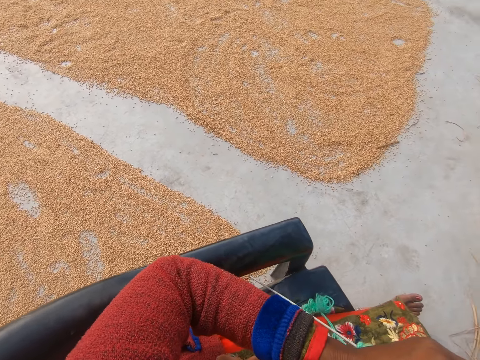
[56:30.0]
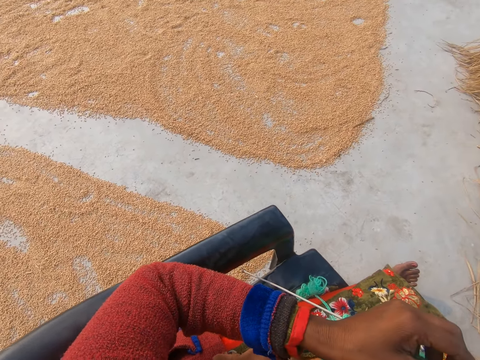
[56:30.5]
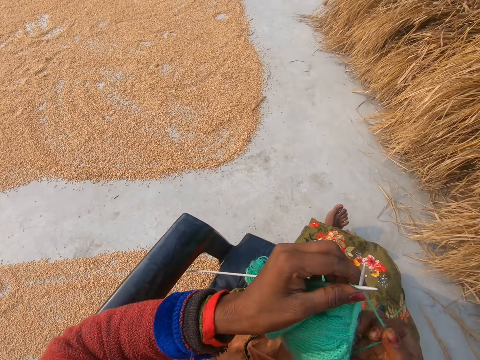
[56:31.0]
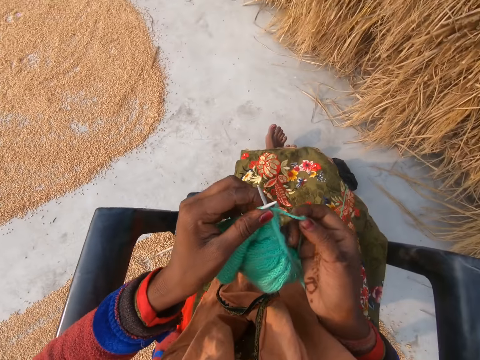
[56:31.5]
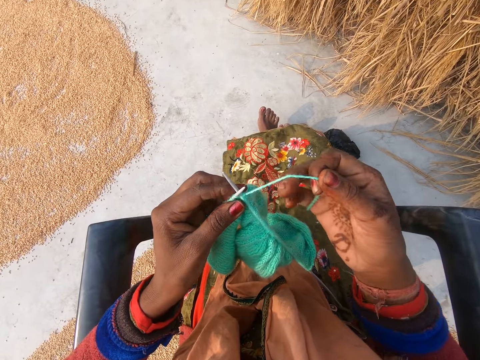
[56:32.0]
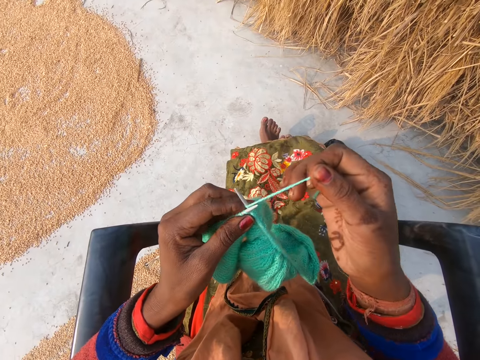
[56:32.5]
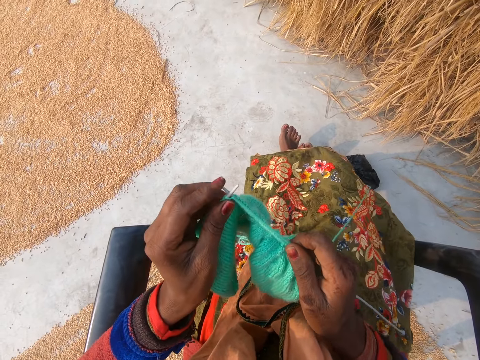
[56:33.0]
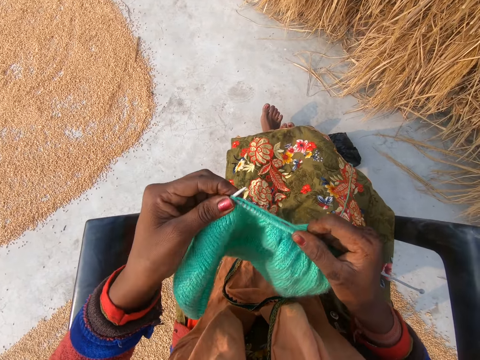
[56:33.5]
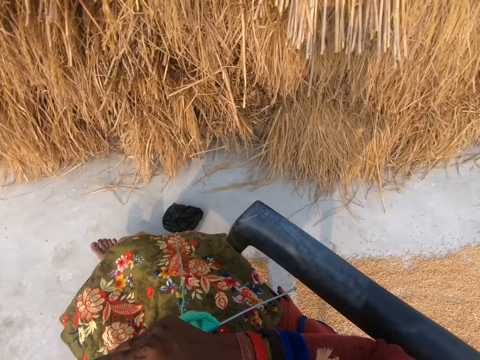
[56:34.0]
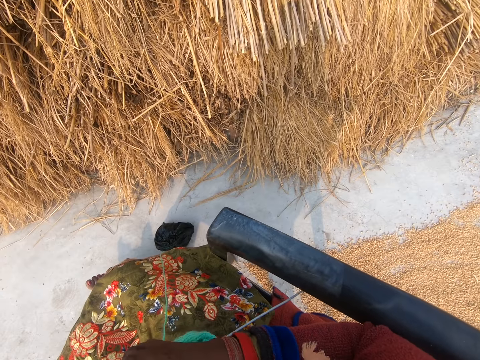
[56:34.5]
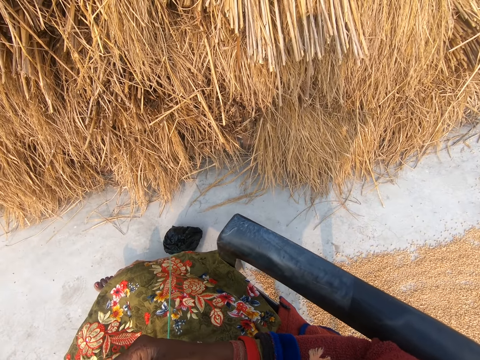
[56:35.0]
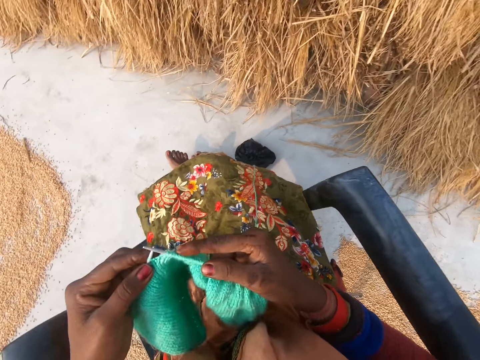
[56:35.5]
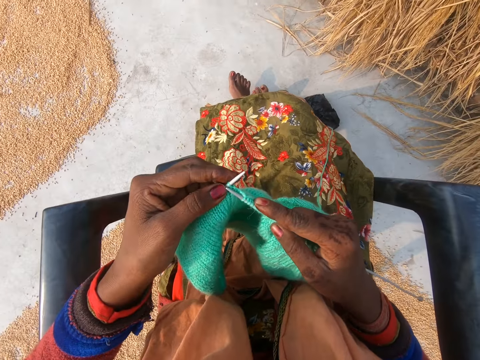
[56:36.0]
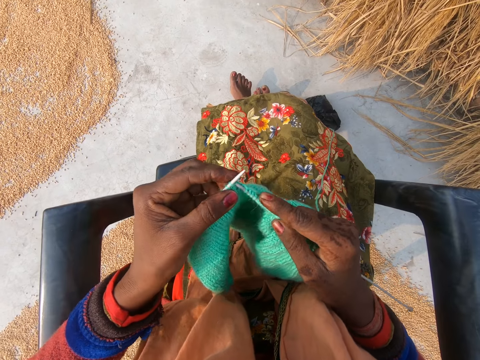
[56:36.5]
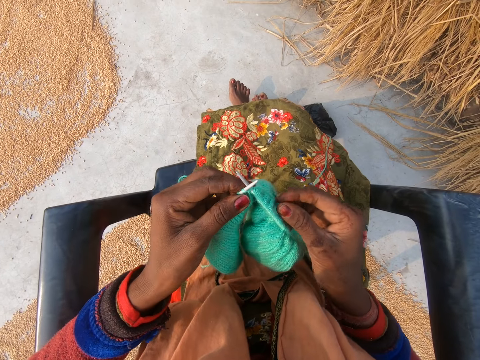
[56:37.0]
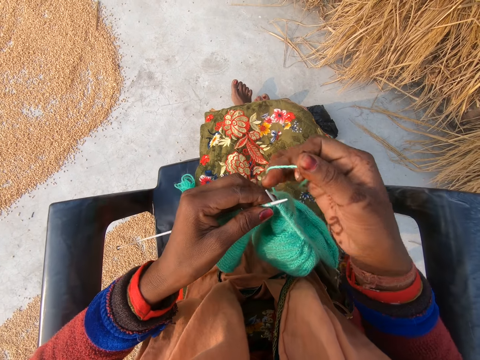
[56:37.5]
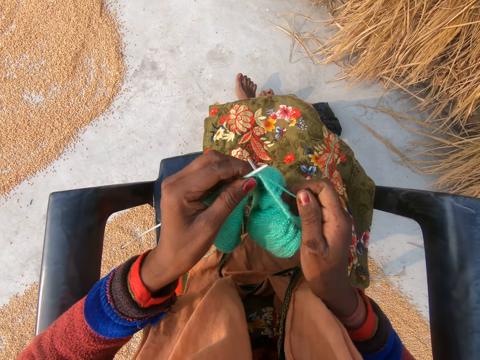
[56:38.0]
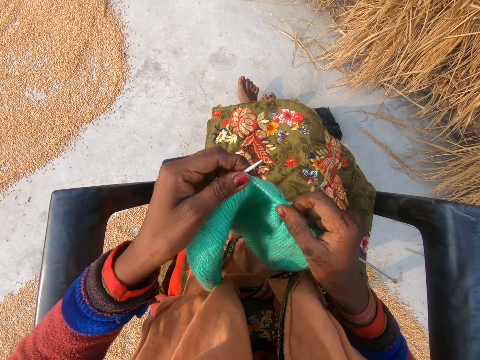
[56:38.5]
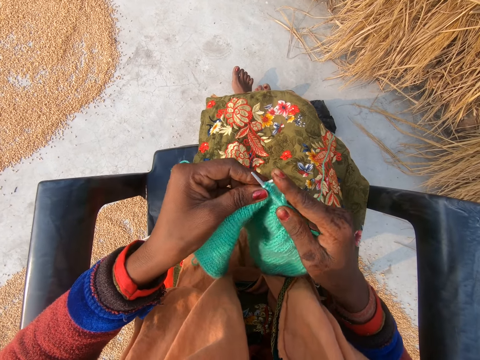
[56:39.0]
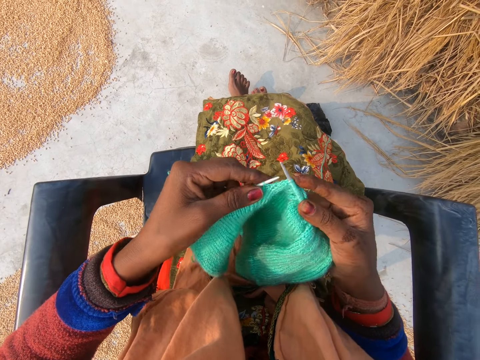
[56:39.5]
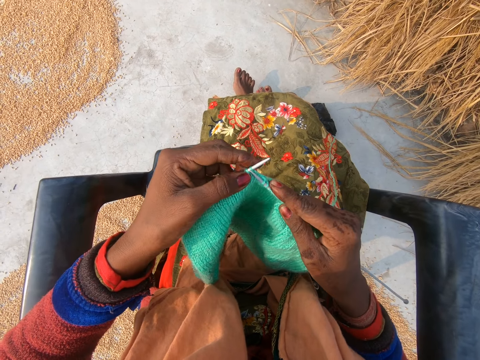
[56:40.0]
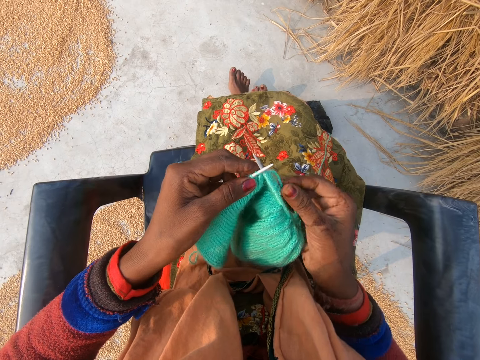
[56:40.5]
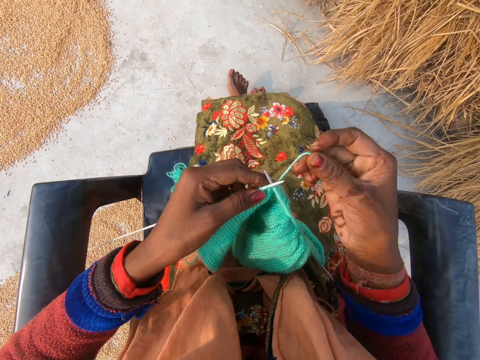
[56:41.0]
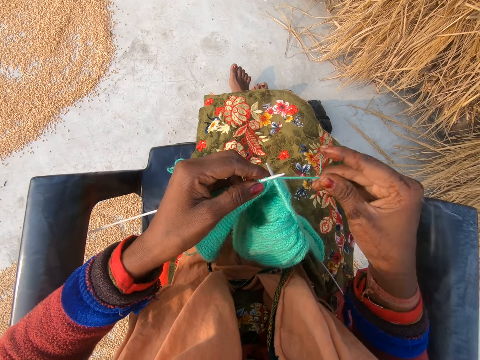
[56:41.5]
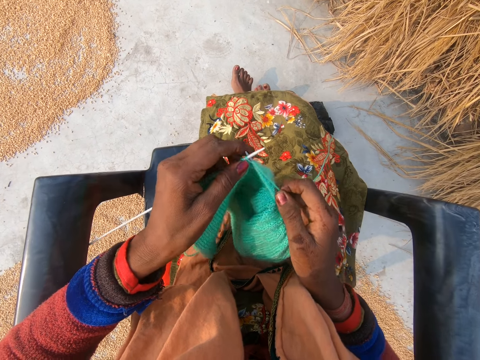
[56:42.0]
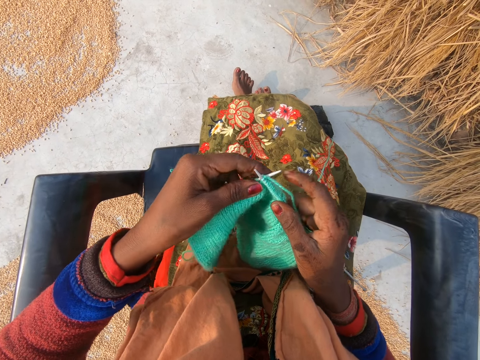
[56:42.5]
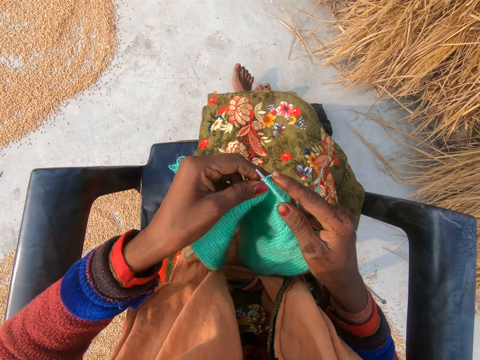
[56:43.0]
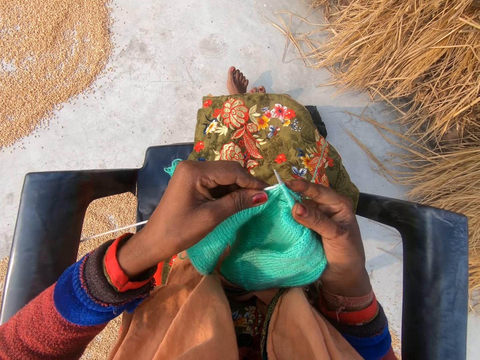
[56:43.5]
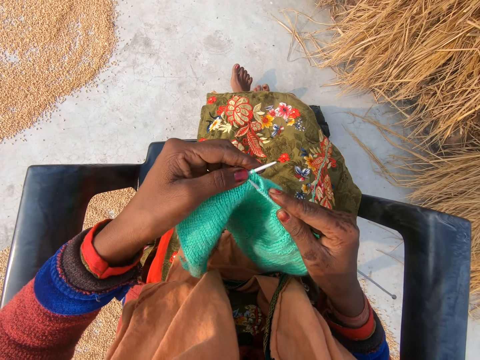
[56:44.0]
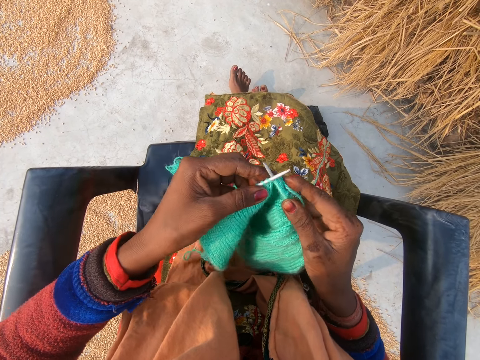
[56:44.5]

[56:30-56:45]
The camera wearer crochets with the yarn. They knit a fabric with straight needles. They look behind. They knit the fabric with straight needles.

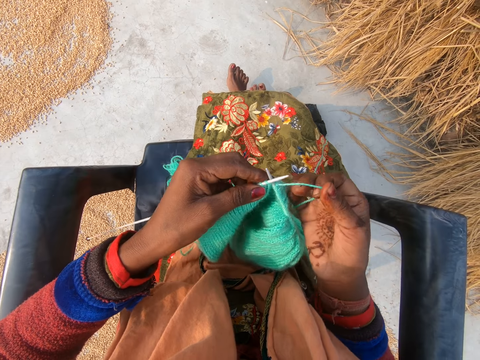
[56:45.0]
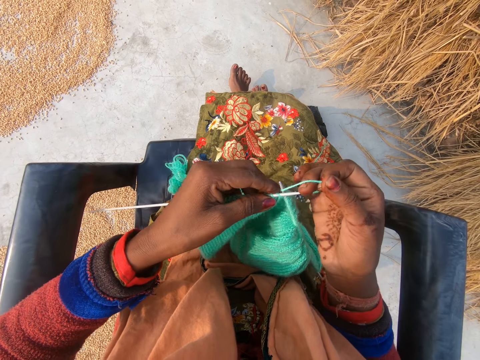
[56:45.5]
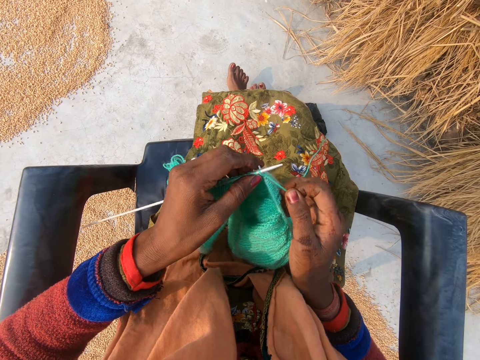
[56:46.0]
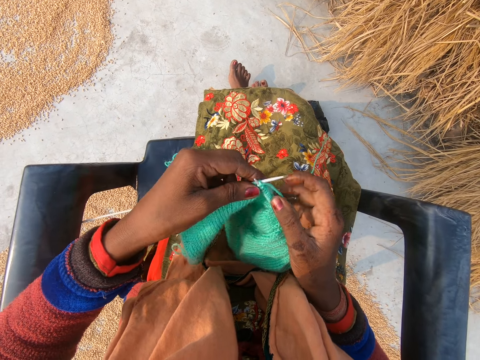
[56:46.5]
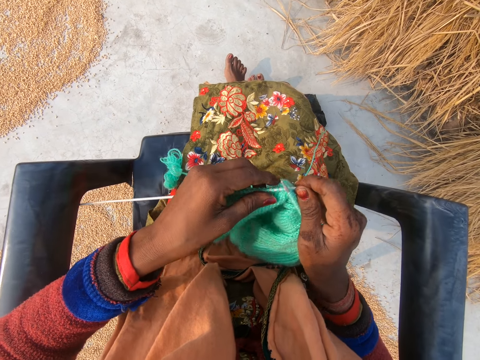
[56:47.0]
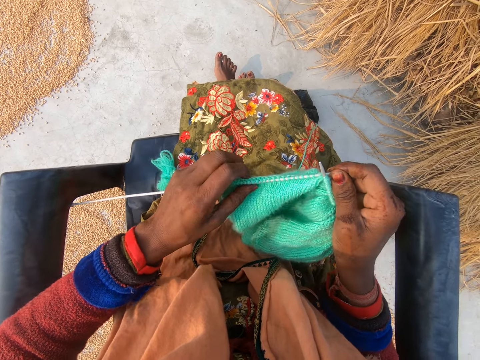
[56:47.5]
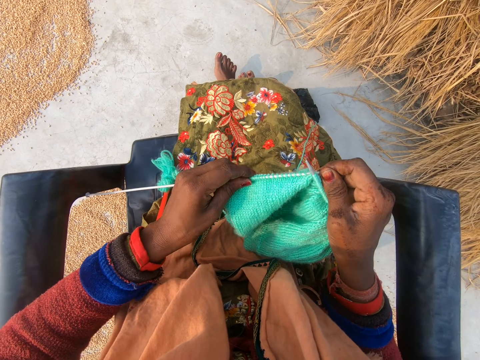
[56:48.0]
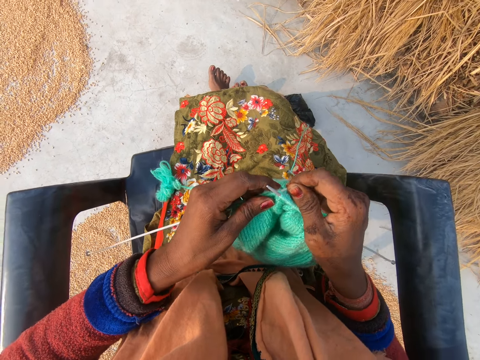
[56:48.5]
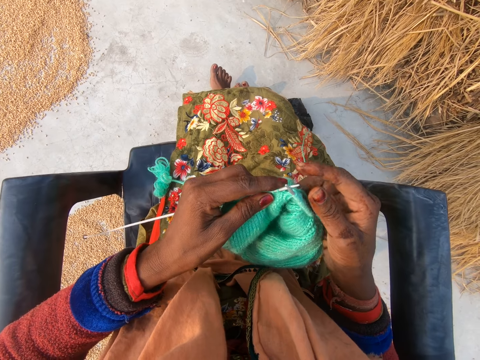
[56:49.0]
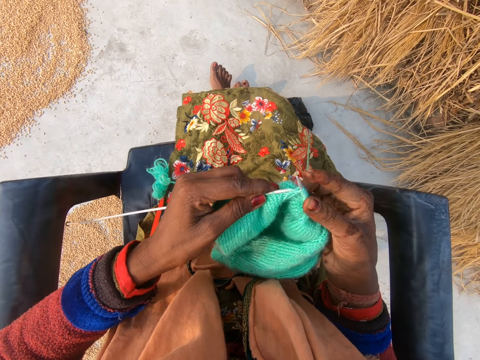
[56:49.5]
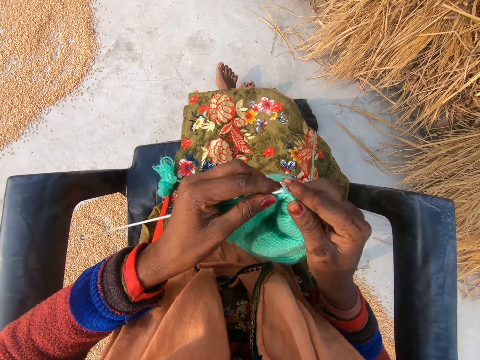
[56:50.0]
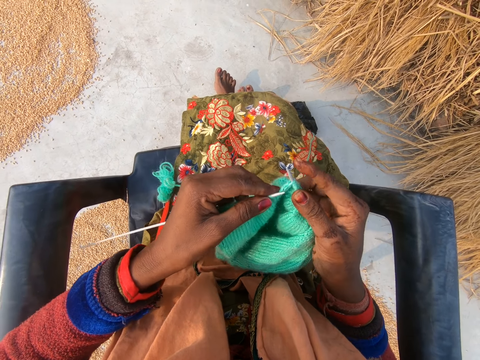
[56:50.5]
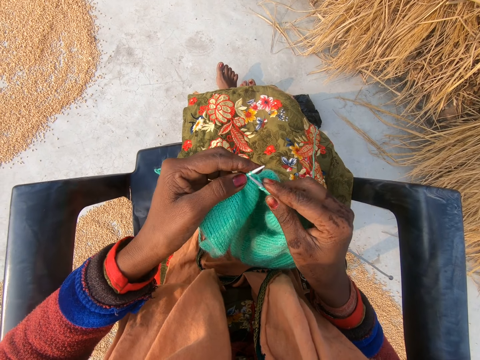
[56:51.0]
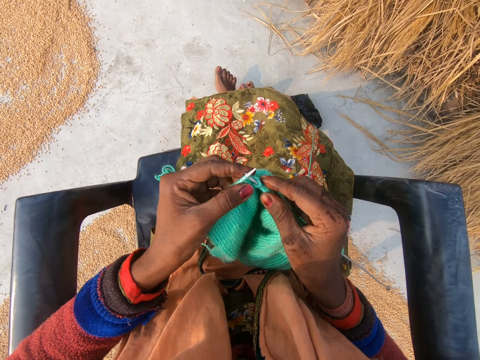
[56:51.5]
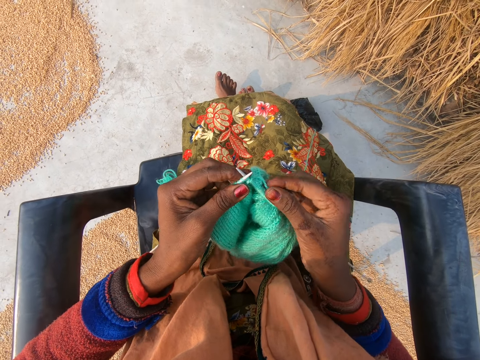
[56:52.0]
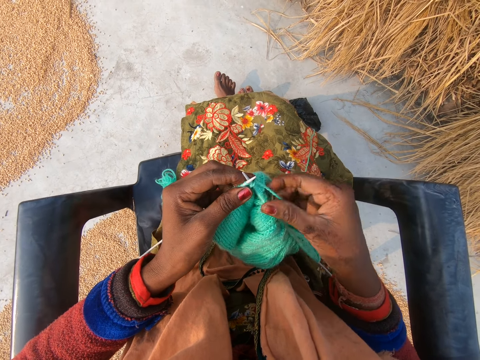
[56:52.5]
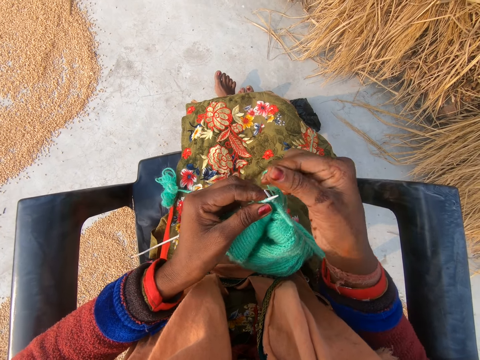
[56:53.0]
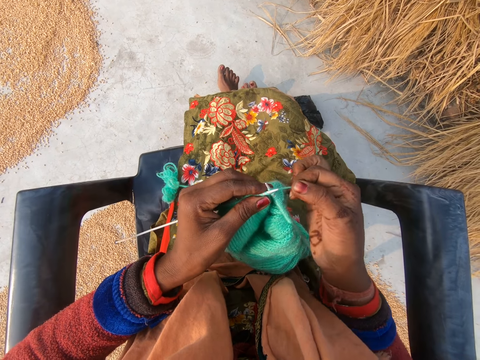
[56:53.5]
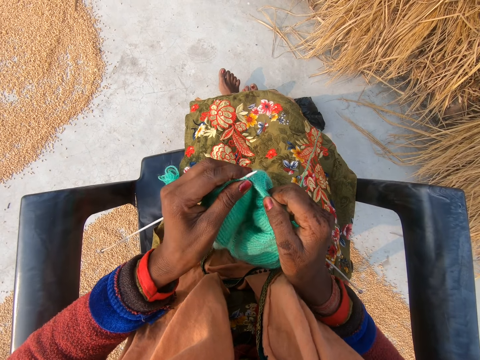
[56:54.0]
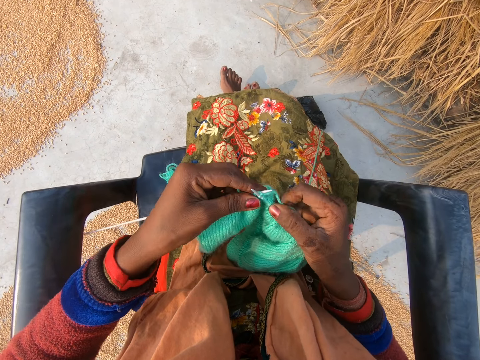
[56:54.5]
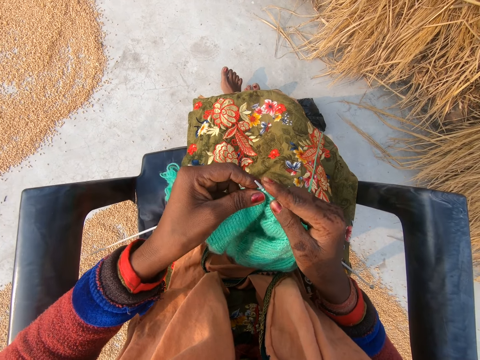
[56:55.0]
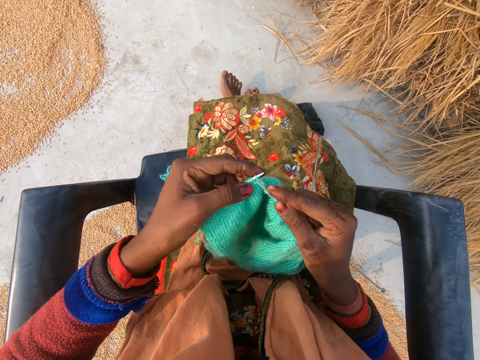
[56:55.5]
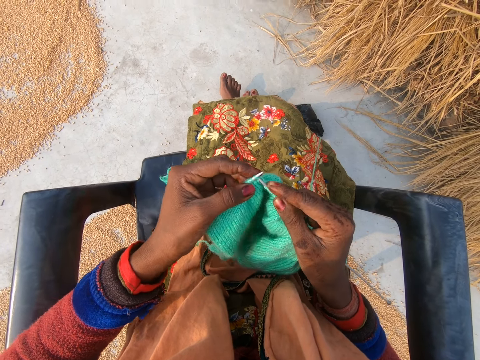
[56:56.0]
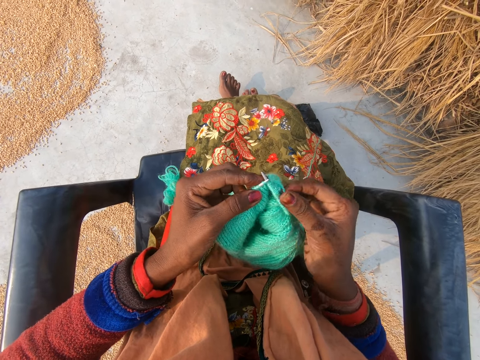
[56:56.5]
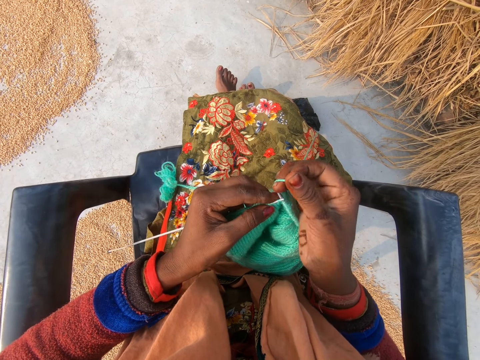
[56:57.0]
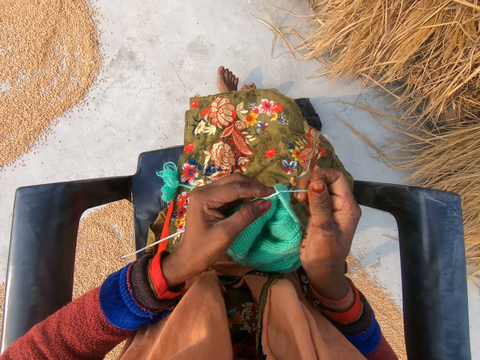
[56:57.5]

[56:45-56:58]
The camera wearer adjusts the yarn on the crochet hook with her left hand. She crochets with the yarn.
